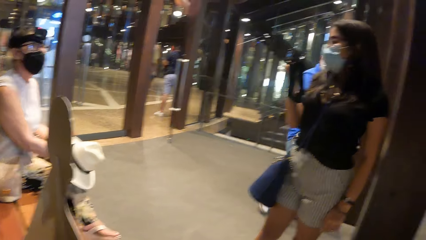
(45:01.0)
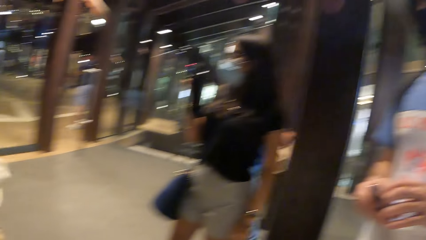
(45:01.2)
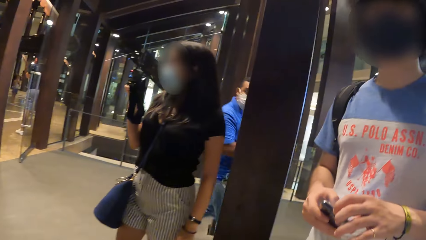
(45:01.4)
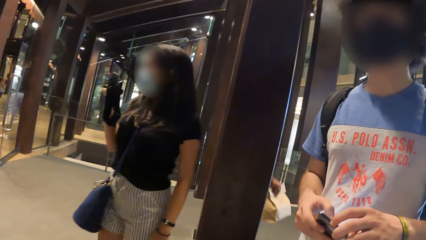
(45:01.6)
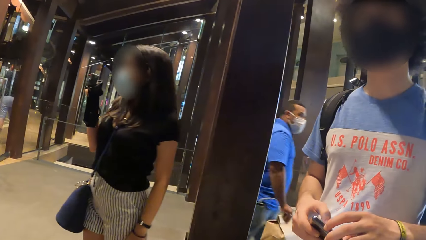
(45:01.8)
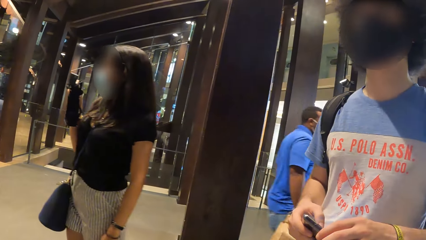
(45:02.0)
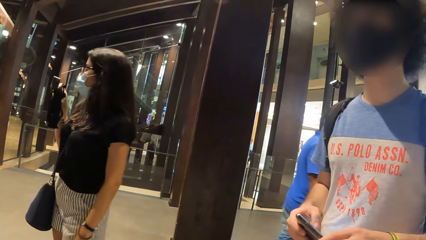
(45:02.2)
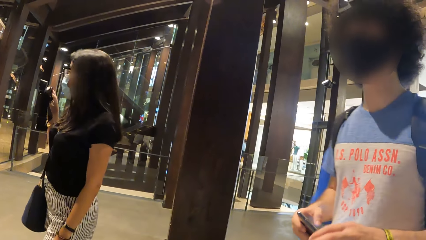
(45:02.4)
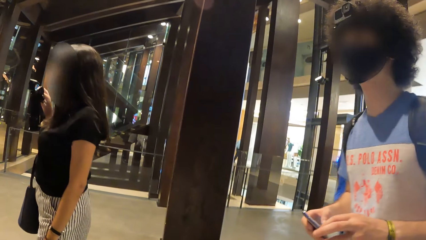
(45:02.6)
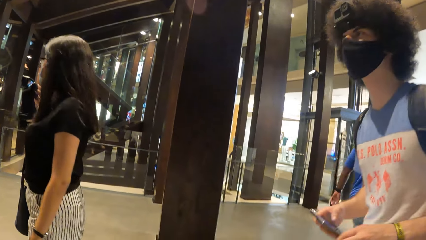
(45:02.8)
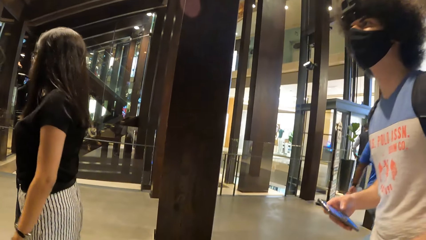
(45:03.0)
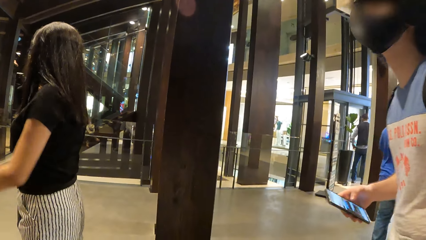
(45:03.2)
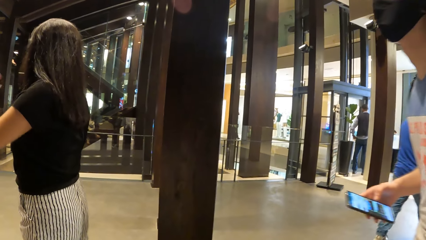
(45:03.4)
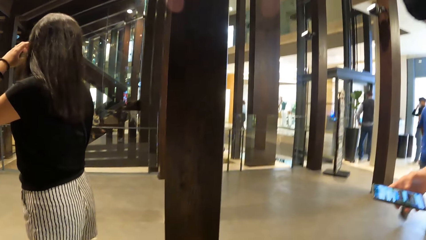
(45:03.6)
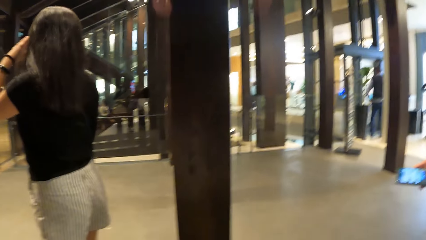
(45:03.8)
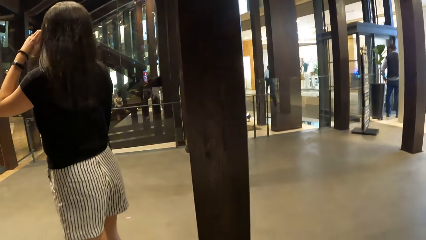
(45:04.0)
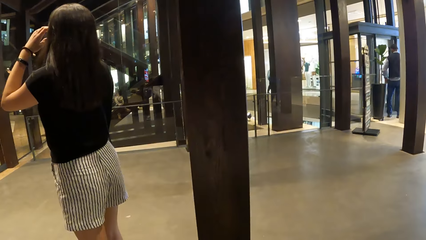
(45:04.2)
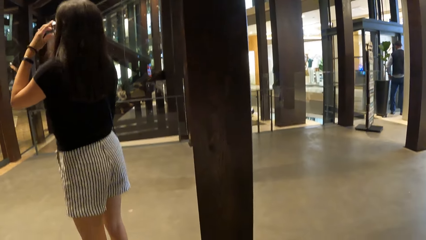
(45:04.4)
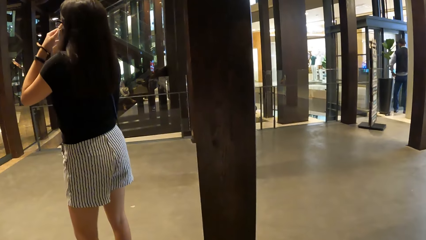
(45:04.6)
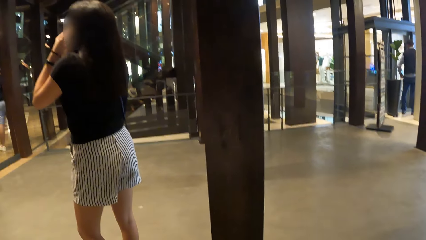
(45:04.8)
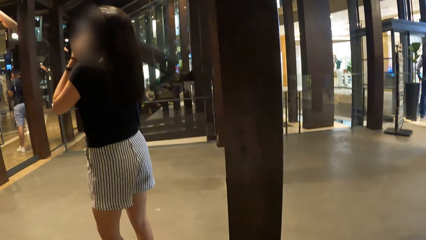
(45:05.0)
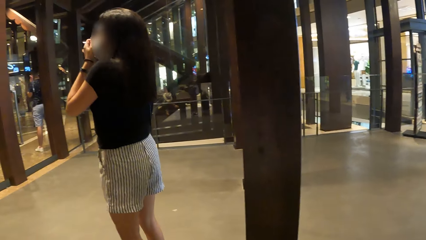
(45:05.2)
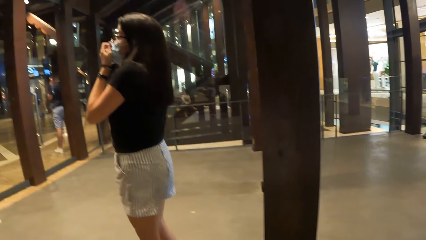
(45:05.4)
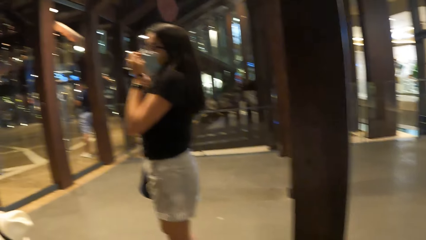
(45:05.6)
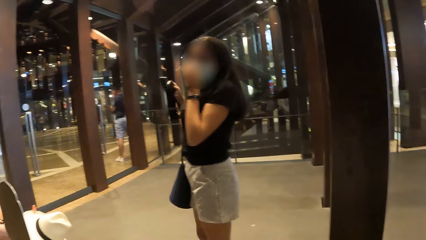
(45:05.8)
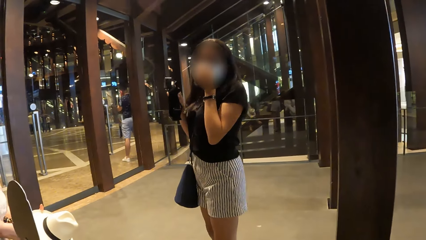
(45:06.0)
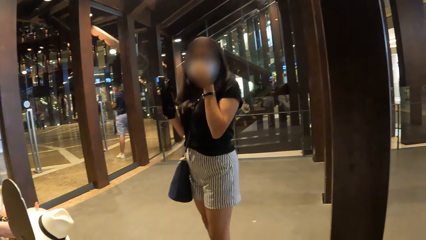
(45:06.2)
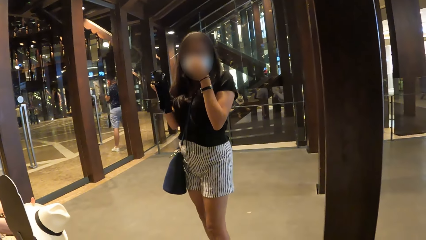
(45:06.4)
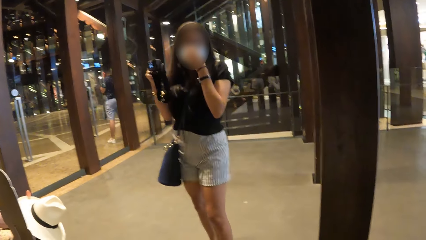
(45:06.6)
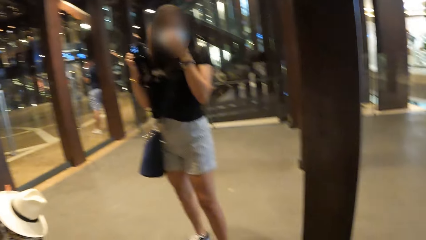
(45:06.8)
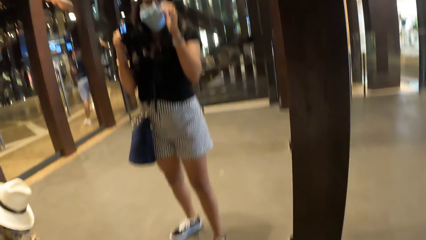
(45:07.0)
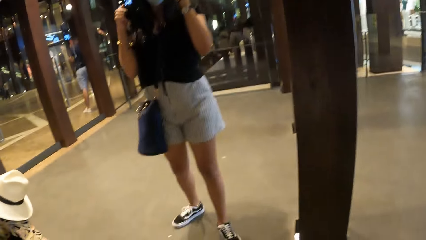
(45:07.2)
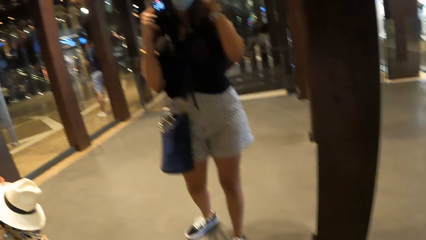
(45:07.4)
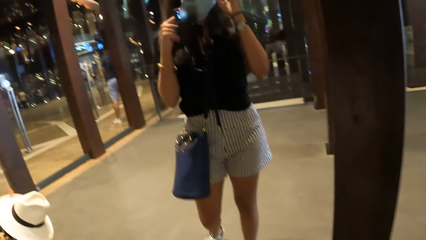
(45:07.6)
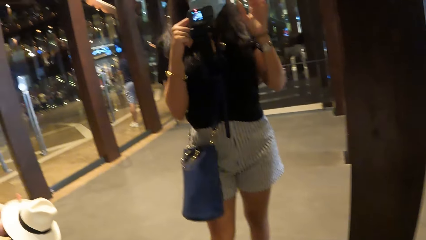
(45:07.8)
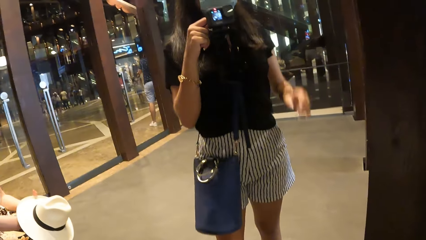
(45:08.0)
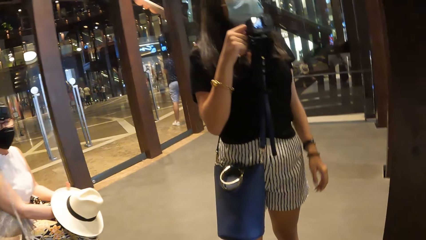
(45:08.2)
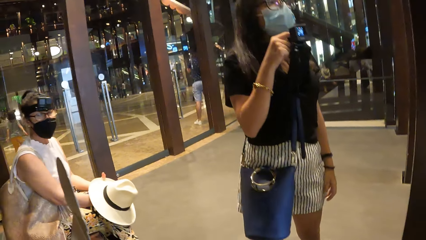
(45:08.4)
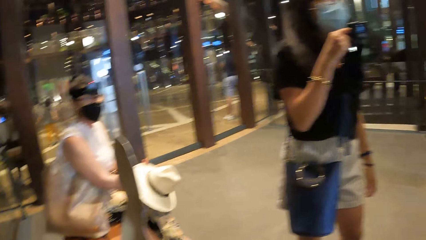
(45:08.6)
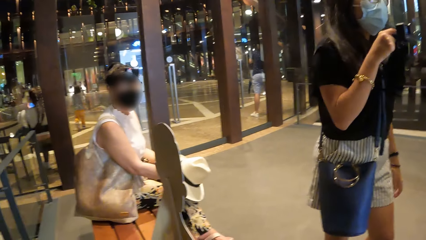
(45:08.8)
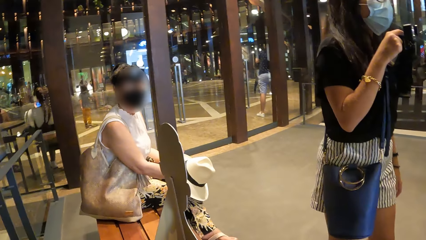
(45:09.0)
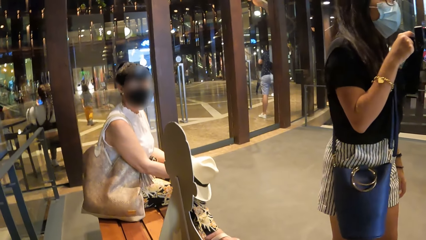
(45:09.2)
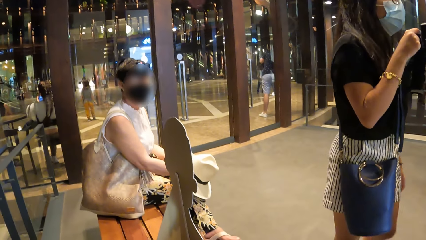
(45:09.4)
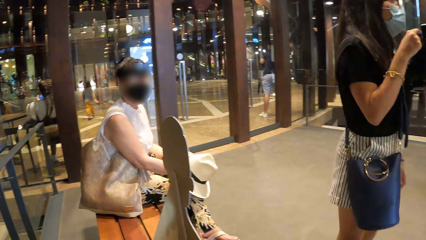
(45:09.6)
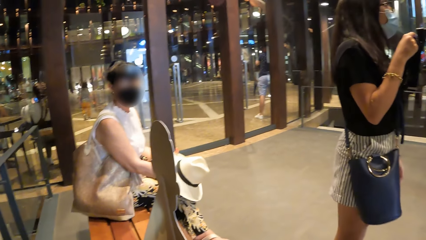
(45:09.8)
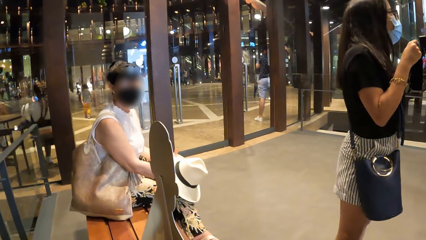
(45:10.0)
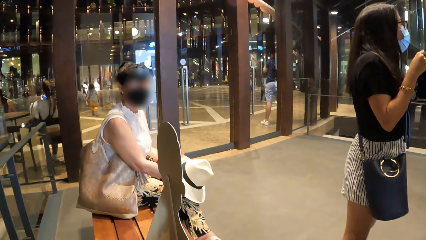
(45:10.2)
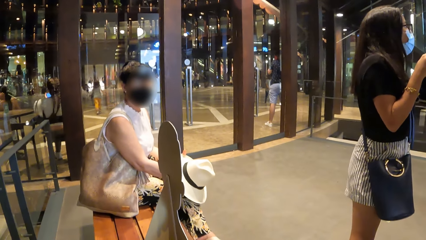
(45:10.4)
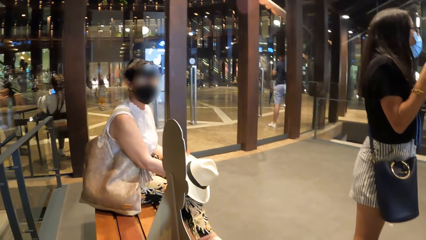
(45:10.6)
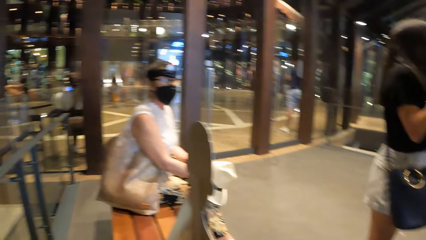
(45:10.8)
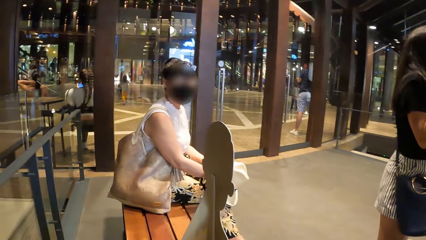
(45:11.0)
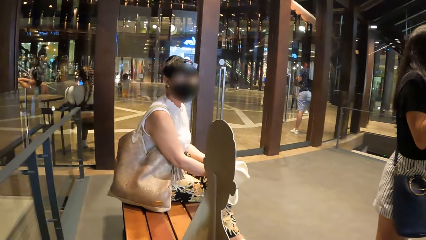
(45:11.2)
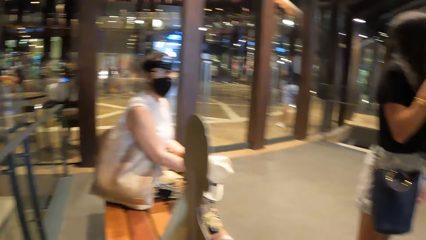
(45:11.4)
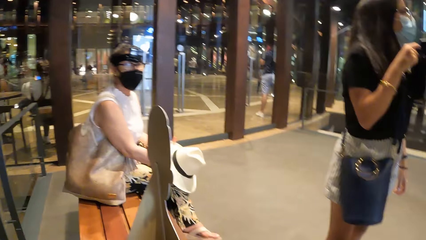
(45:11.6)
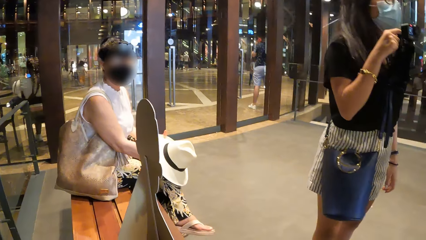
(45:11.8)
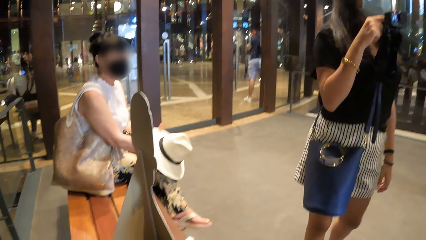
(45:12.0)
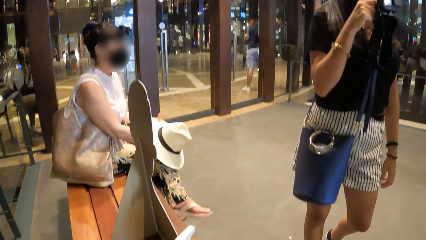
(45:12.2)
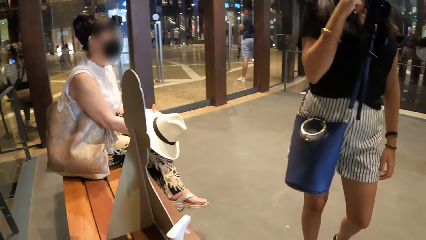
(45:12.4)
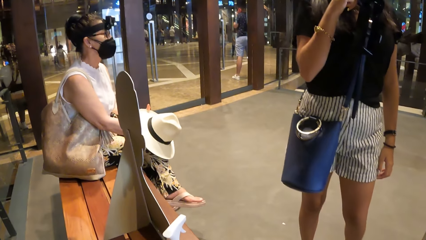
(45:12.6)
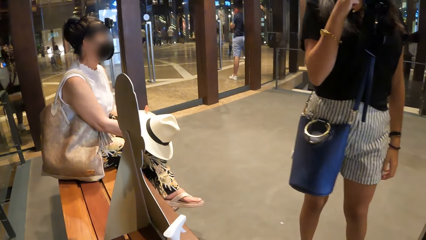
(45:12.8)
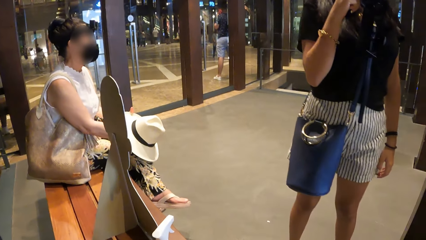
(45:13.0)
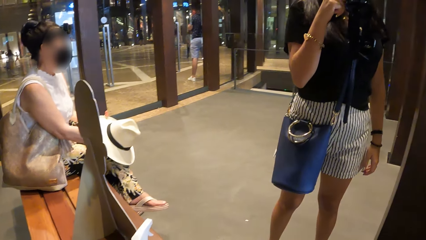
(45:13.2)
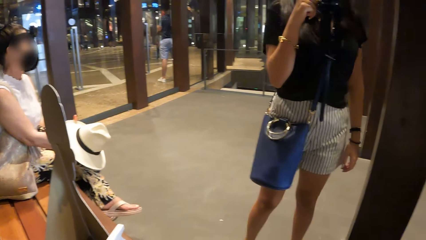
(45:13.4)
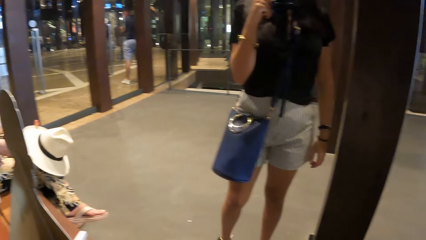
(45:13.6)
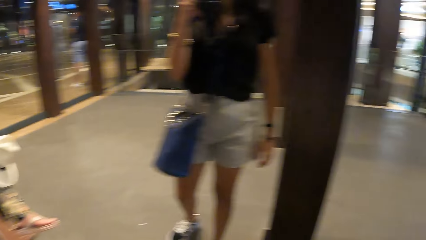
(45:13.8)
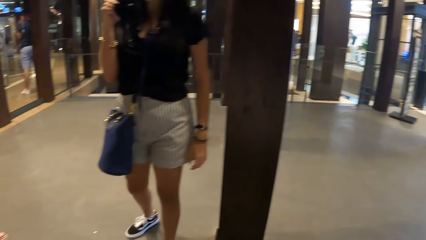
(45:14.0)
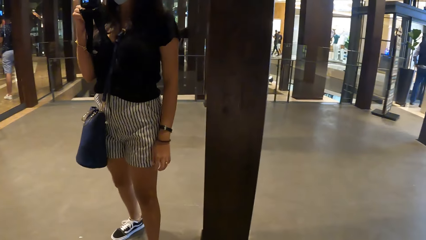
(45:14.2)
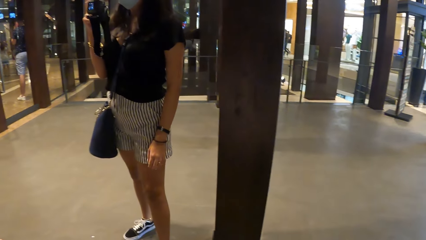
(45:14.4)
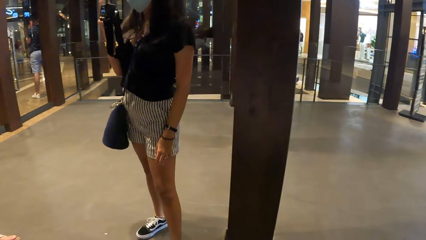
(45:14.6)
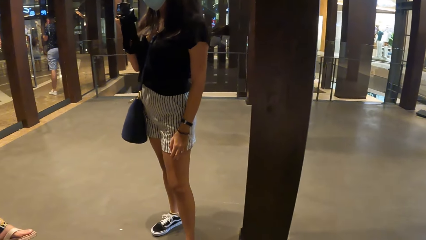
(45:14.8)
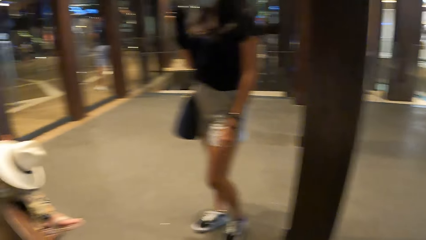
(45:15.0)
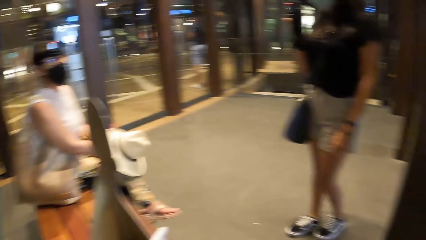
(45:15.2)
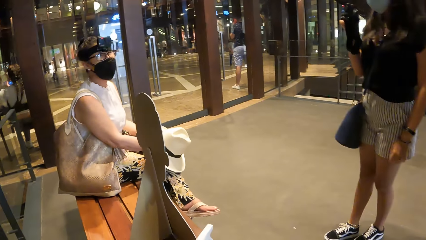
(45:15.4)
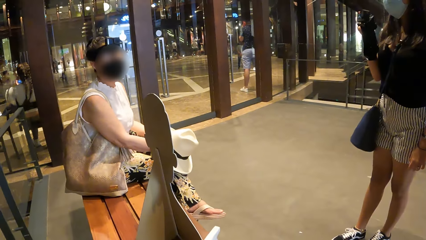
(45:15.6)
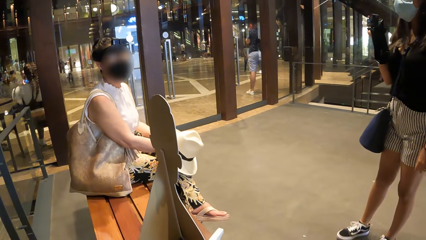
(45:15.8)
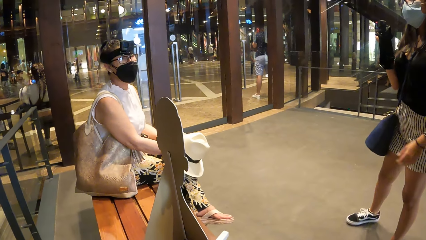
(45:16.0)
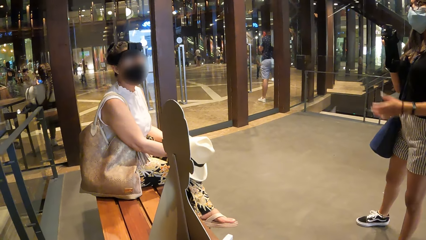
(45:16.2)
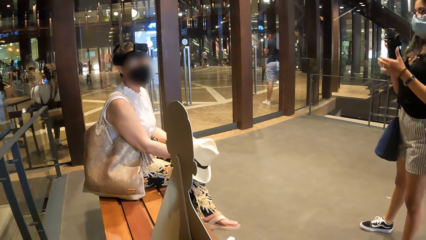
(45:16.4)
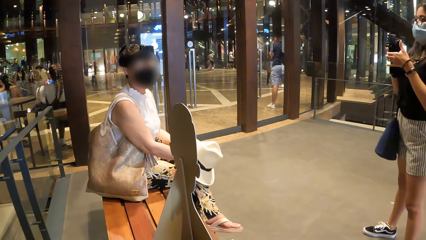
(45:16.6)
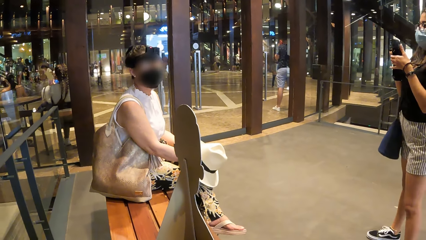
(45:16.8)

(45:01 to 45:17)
The camera wearer looks around and interacts with a man. The man takes some steps back. A lady walks. The lady looks at the camera wearer. The camera wearer interacts with a woman. The lady turns. The camera wearer interacts with another woman. They look at another lady. The first lady turns. The camera wearer looks around. A lady moves. The first lady talks to the camera wearer.
